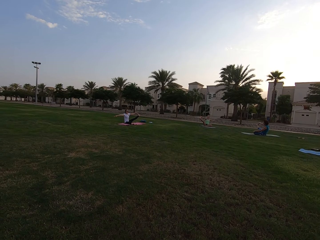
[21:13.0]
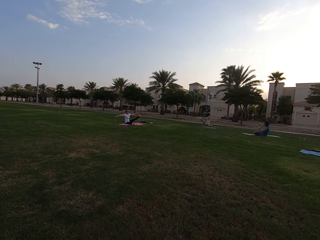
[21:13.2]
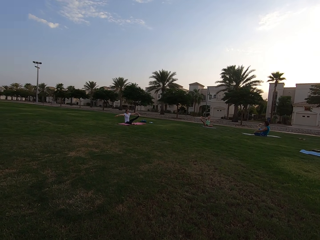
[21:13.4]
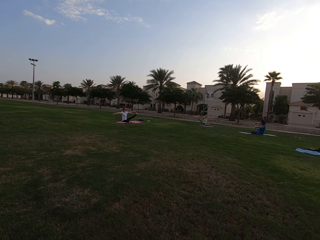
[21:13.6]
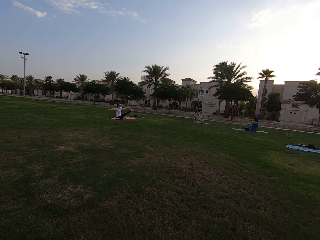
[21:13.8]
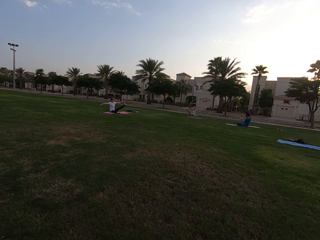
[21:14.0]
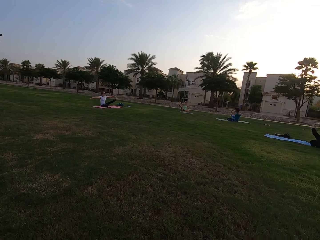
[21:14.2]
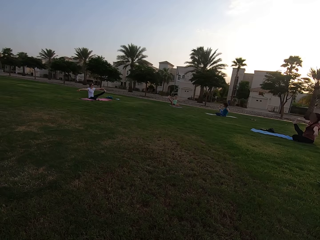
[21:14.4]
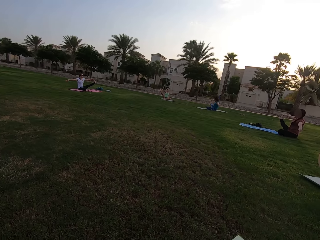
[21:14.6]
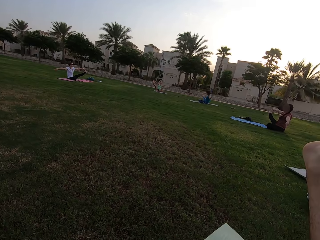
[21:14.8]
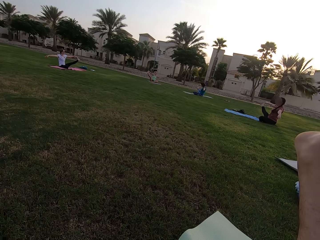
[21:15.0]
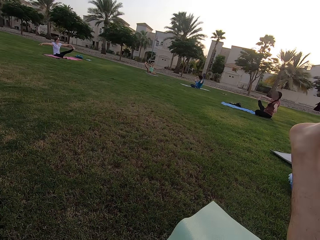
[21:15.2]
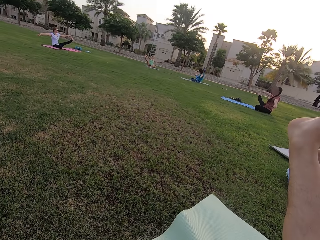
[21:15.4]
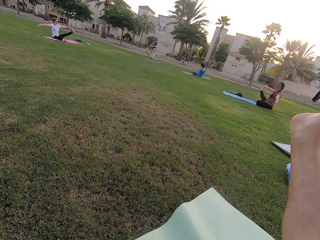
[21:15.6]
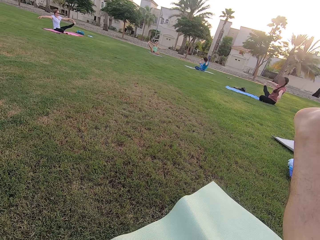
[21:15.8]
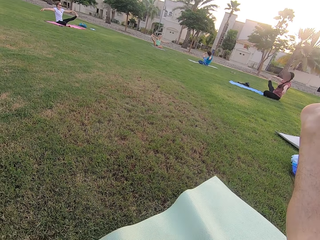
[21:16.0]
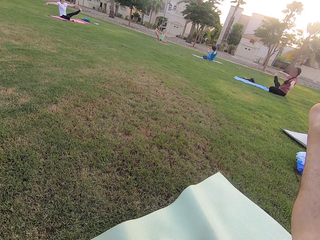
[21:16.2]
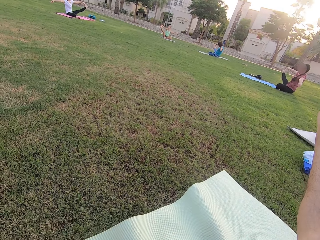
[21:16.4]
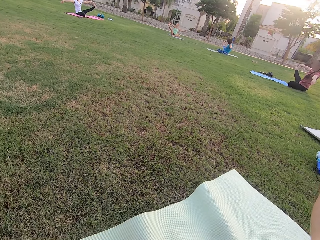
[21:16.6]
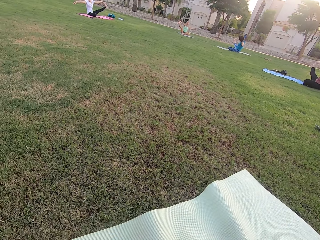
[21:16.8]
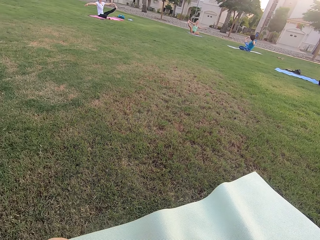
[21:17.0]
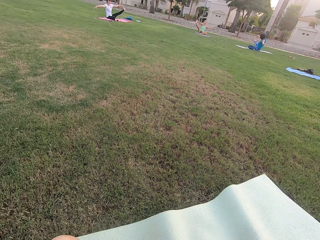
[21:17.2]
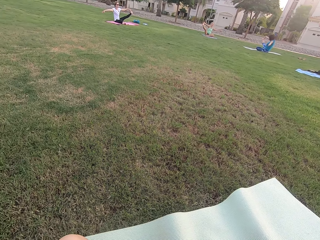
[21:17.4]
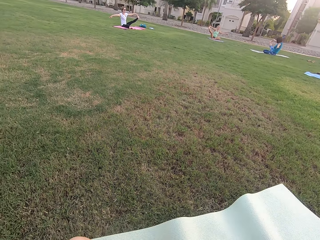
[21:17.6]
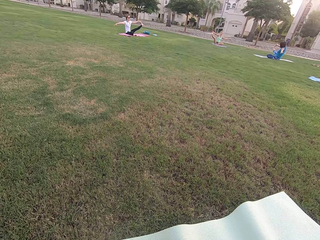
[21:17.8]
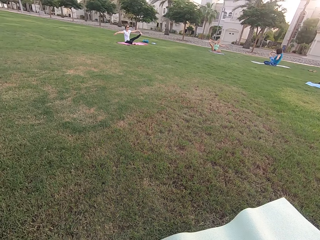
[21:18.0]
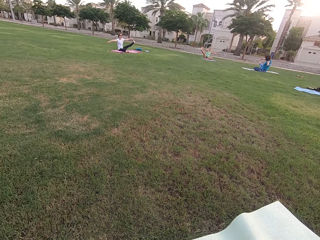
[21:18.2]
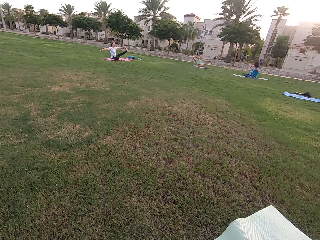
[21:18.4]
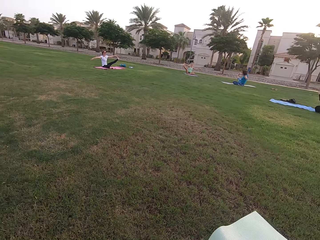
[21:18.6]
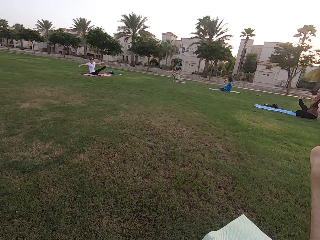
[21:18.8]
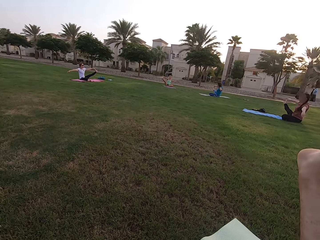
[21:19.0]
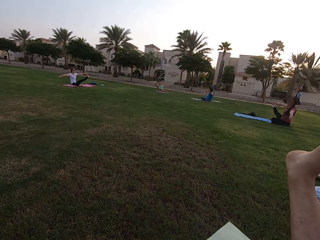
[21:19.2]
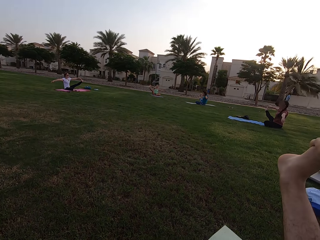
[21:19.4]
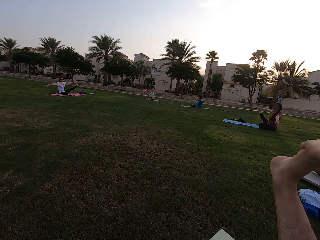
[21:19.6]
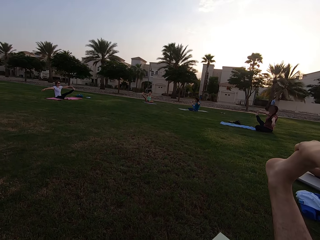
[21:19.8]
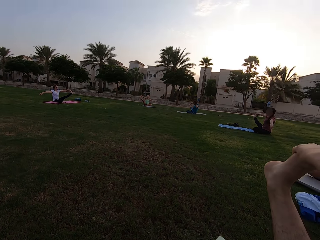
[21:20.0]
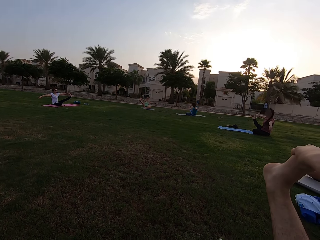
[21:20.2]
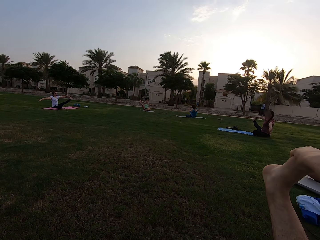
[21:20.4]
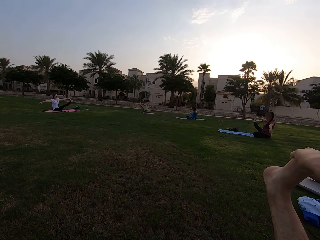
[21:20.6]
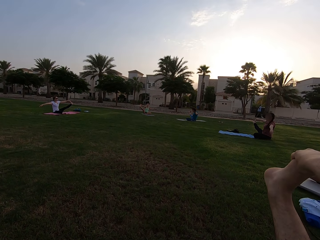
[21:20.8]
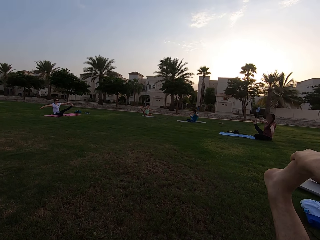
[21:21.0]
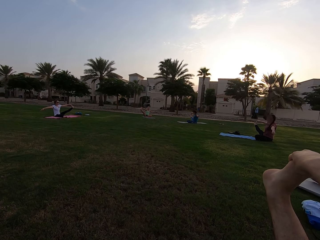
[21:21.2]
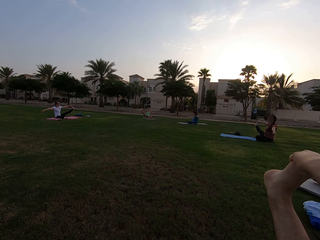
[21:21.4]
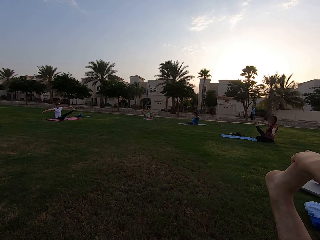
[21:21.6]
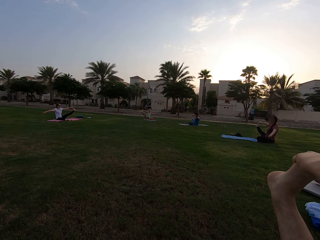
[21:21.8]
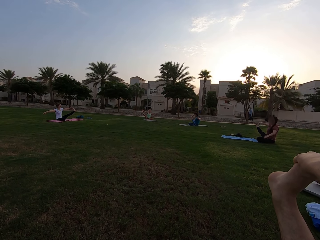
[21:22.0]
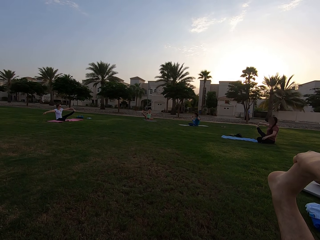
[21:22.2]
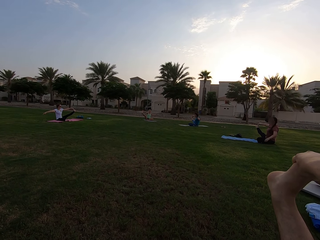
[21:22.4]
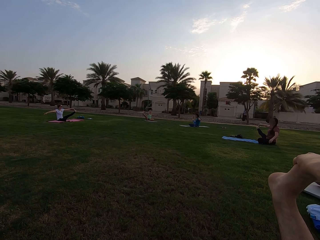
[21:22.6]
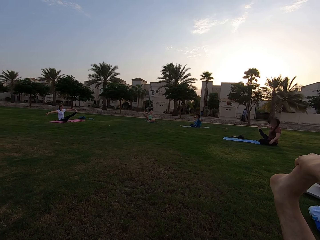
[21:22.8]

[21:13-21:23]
The camera wearer stretches his right leg.

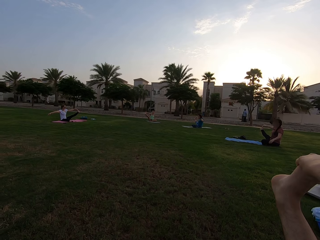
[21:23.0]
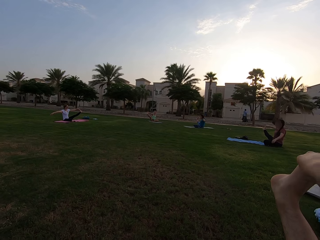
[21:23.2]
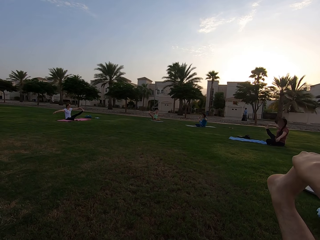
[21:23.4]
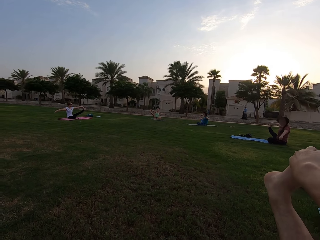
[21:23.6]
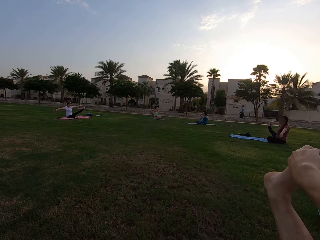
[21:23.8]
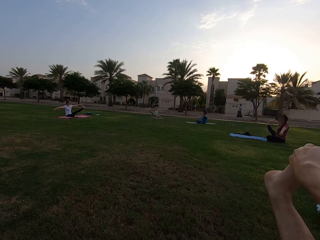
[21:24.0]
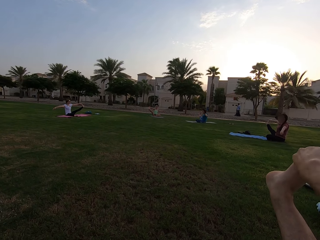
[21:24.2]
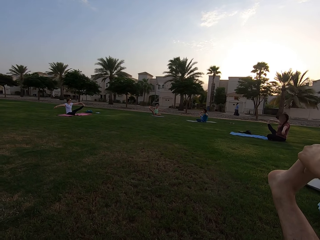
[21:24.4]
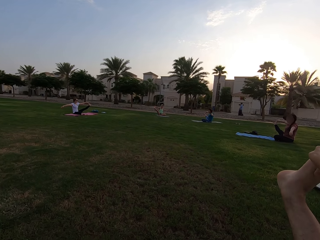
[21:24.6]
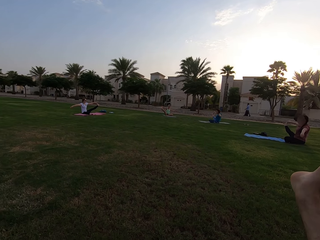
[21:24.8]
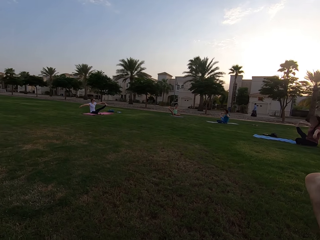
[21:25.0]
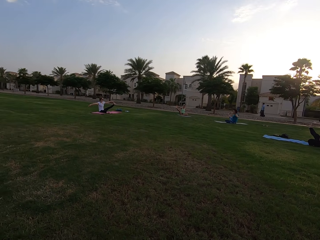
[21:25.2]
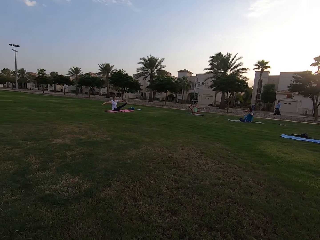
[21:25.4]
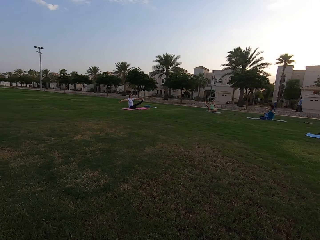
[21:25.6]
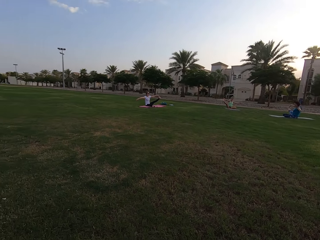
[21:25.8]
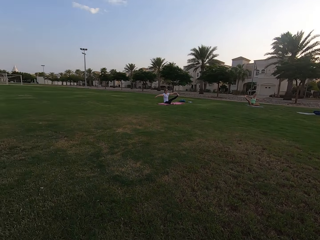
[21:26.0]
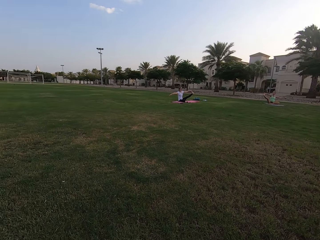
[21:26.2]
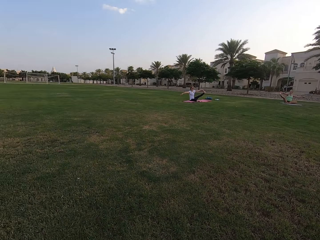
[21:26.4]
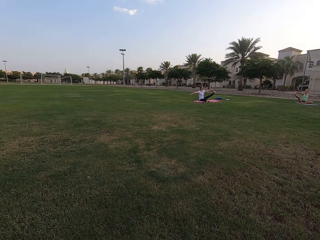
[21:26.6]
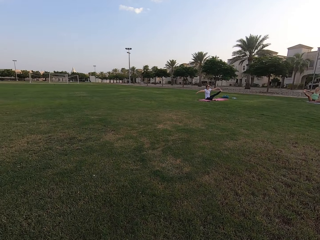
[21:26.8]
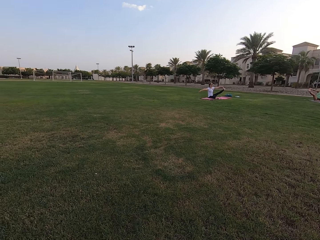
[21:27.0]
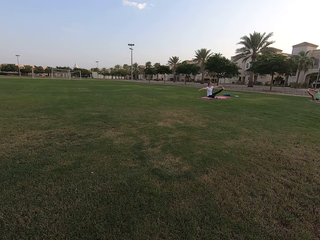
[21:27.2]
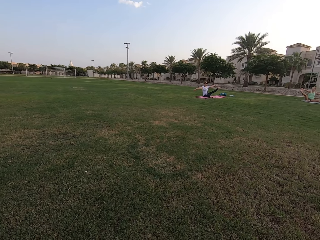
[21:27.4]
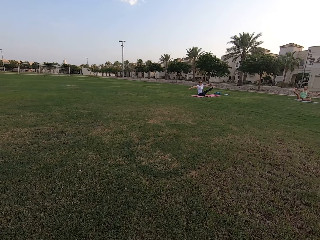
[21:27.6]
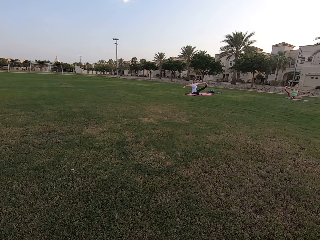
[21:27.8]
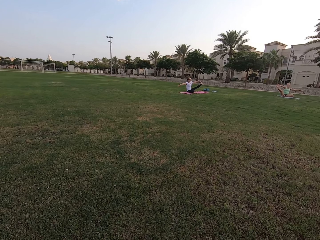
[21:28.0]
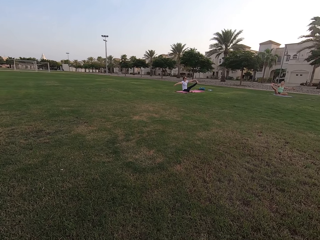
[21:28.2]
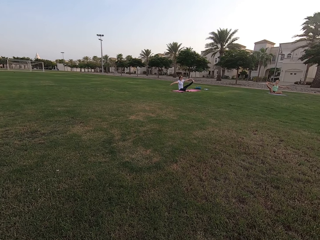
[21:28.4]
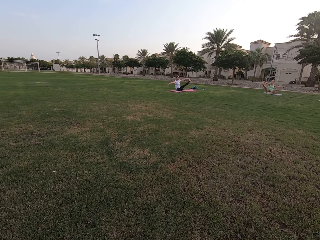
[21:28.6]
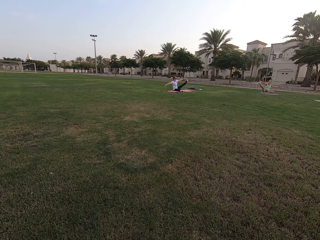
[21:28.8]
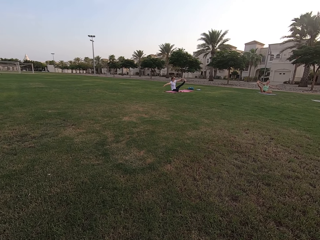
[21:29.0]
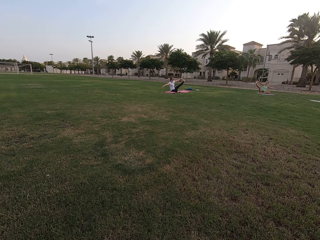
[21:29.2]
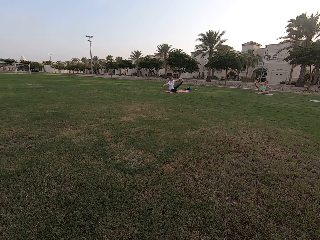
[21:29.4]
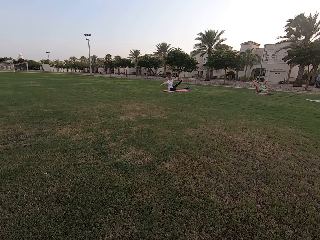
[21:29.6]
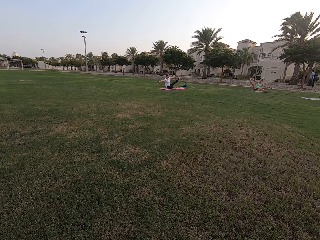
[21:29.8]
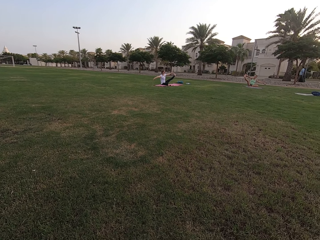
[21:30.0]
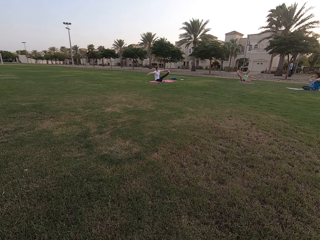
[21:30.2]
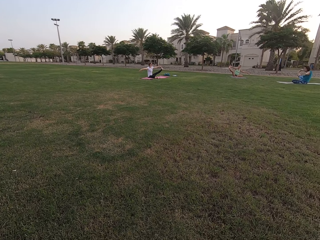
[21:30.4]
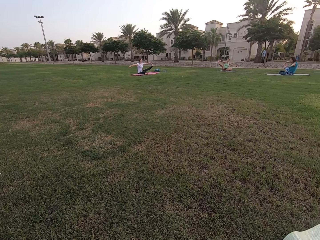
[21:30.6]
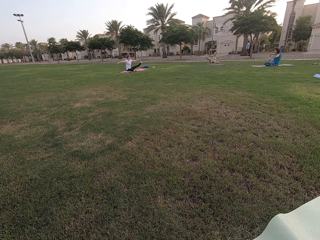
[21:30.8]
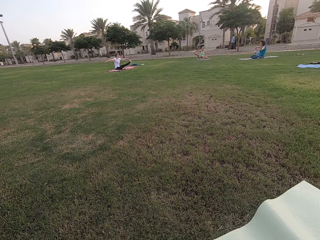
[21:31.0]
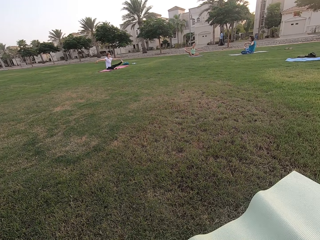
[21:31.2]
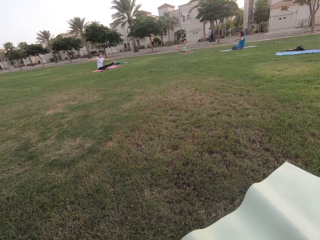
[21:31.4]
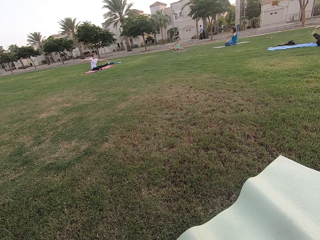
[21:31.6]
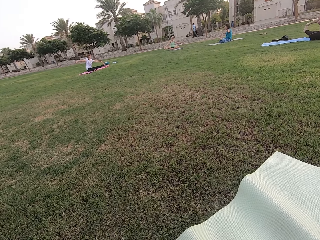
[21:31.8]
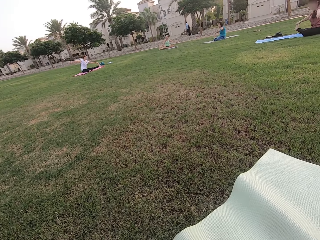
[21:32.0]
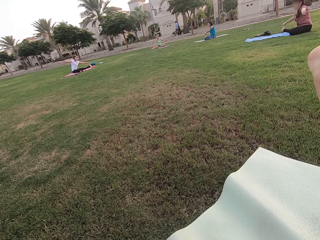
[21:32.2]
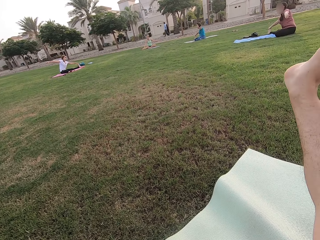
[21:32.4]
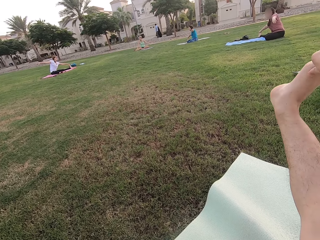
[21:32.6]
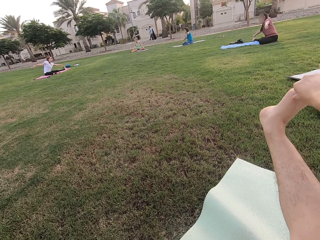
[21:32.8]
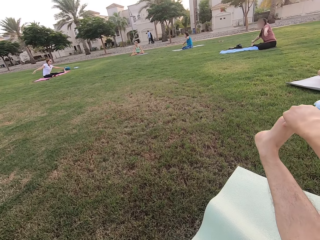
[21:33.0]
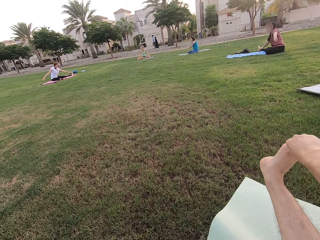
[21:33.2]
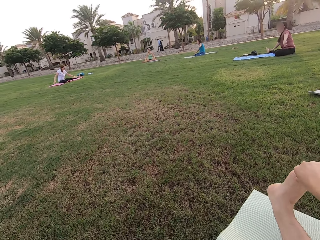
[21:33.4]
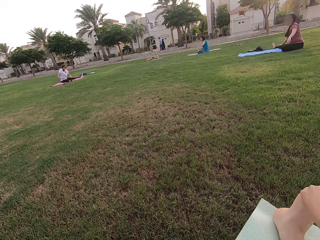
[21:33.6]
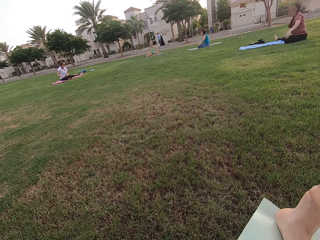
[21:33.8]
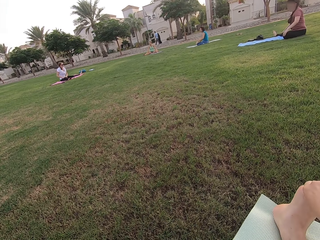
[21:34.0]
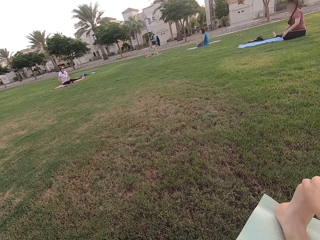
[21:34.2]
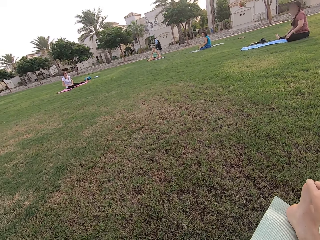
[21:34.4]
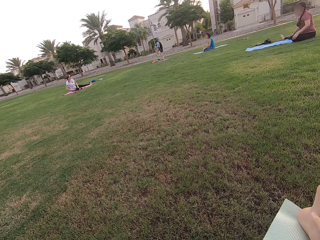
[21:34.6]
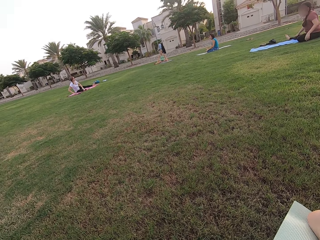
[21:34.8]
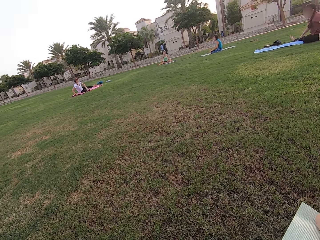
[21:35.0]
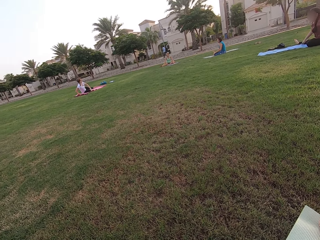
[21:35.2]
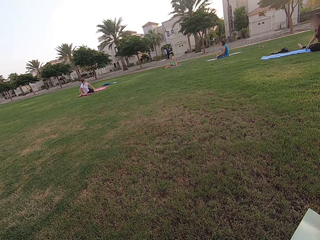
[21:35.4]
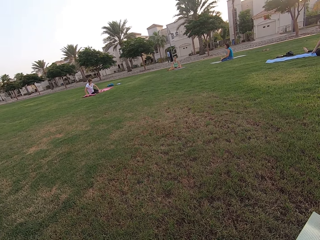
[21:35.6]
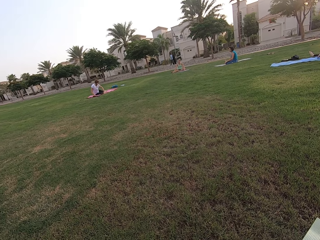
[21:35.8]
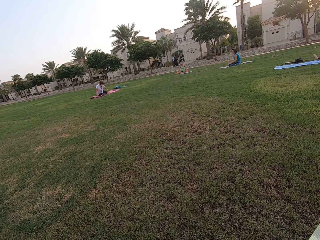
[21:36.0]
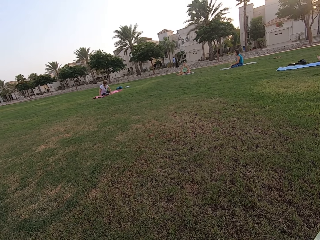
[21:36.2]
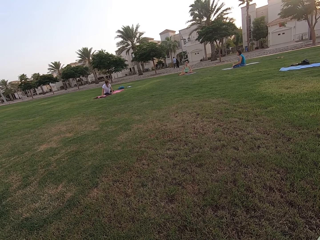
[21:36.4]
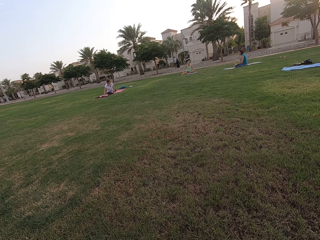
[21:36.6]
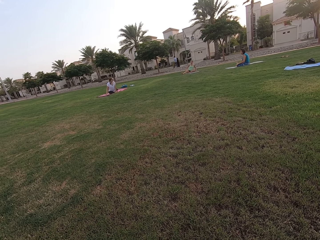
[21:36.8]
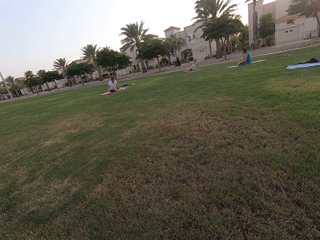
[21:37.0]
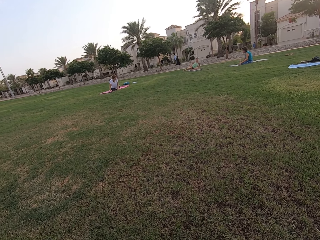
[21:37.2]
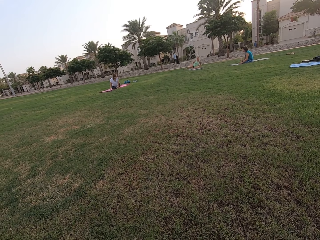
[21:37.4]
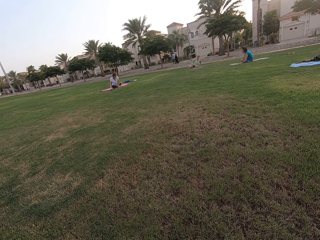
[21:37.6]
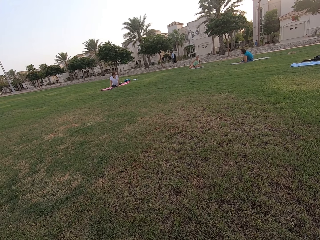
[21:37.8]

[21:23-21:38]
The camera wearer looks around the field. They stare at the four persons on the ground. They put the leg down.
